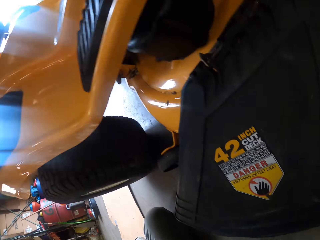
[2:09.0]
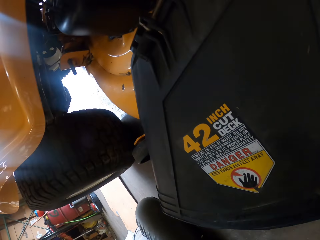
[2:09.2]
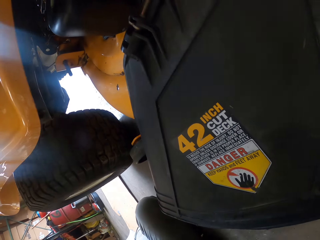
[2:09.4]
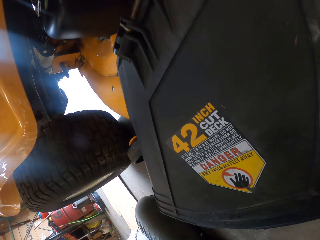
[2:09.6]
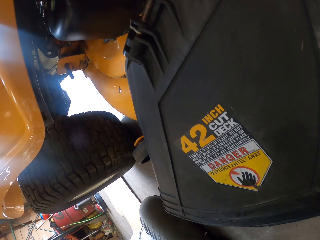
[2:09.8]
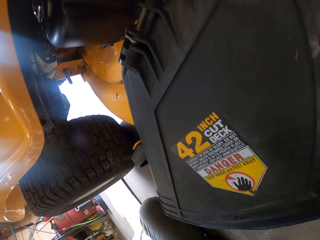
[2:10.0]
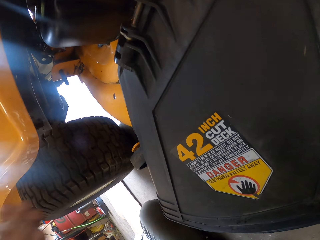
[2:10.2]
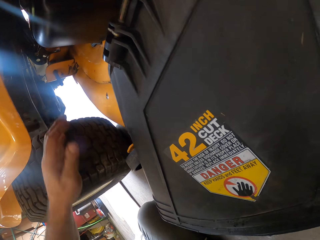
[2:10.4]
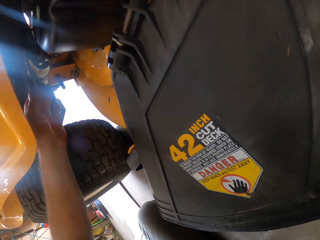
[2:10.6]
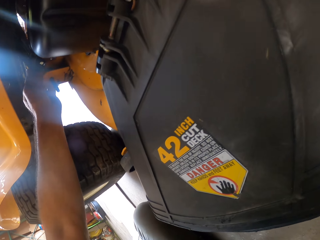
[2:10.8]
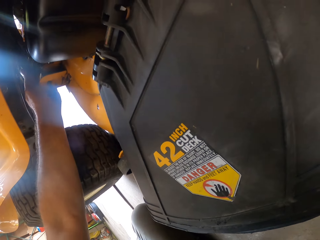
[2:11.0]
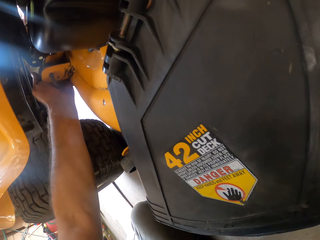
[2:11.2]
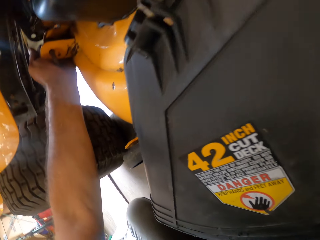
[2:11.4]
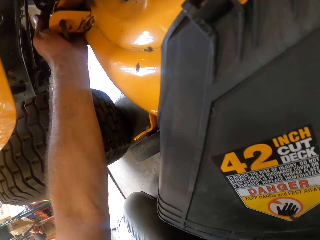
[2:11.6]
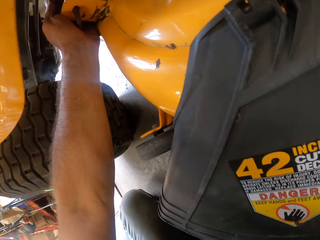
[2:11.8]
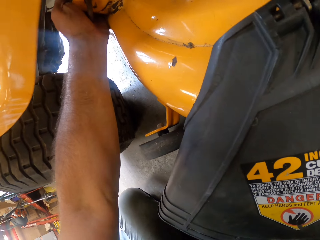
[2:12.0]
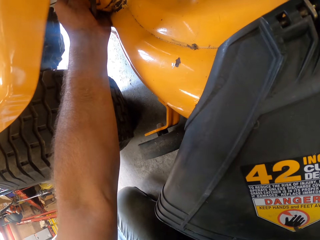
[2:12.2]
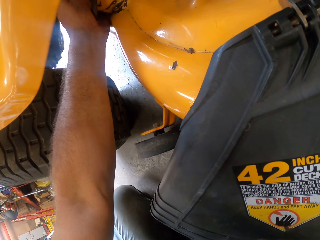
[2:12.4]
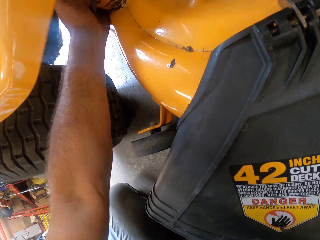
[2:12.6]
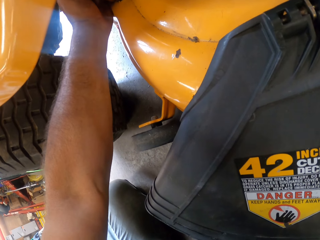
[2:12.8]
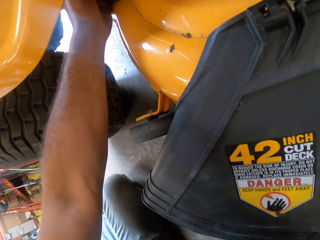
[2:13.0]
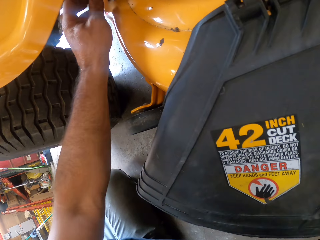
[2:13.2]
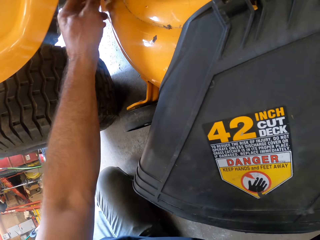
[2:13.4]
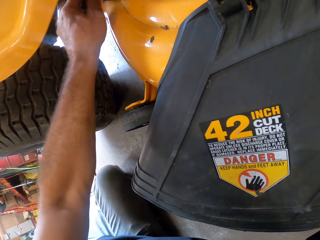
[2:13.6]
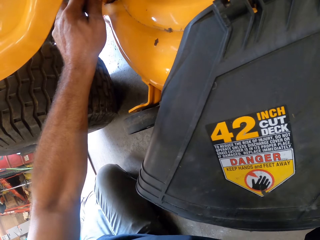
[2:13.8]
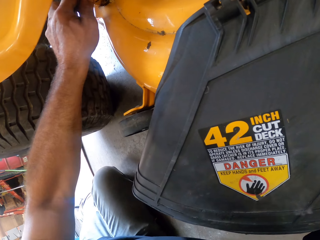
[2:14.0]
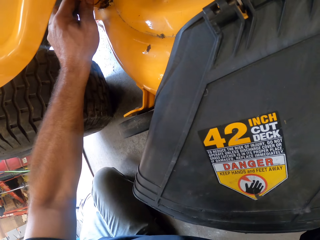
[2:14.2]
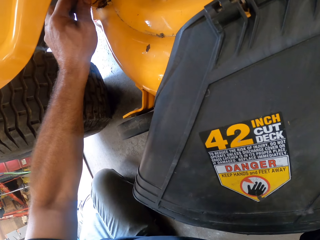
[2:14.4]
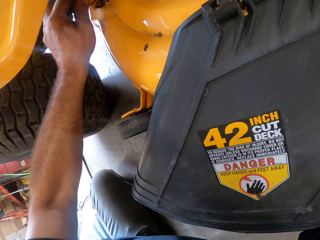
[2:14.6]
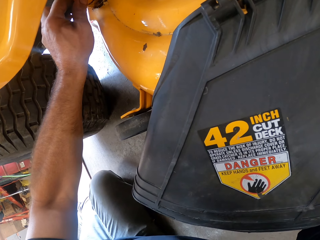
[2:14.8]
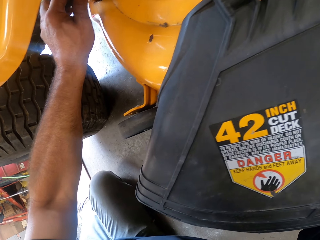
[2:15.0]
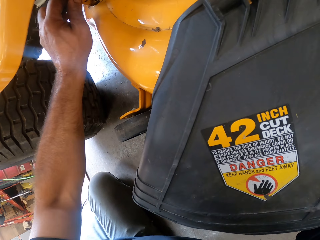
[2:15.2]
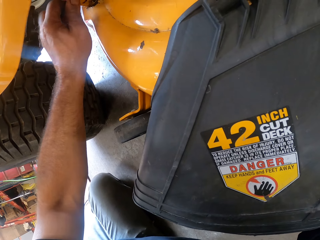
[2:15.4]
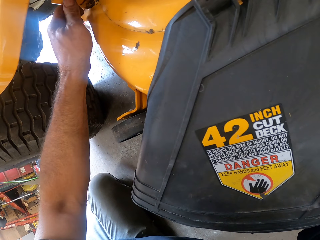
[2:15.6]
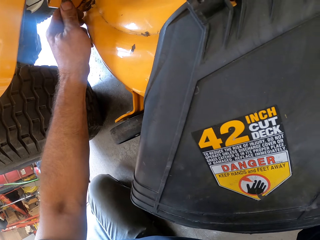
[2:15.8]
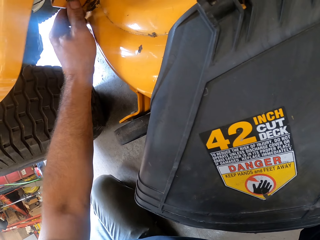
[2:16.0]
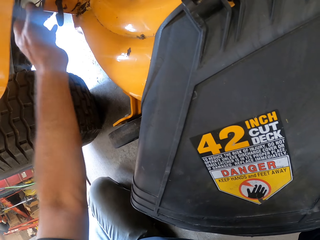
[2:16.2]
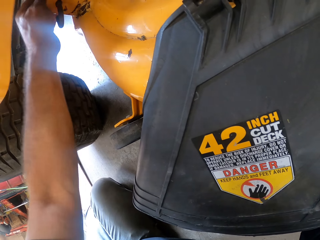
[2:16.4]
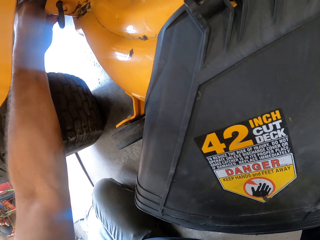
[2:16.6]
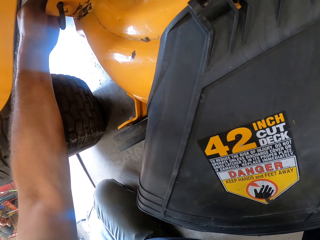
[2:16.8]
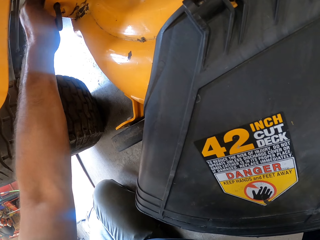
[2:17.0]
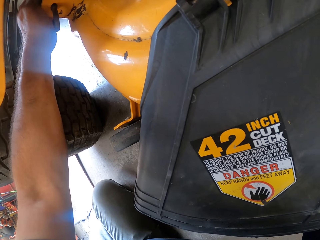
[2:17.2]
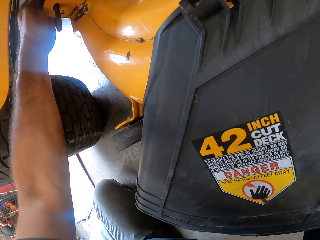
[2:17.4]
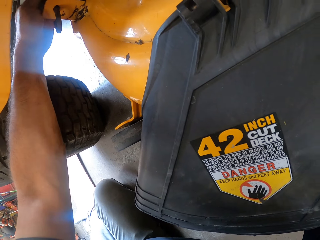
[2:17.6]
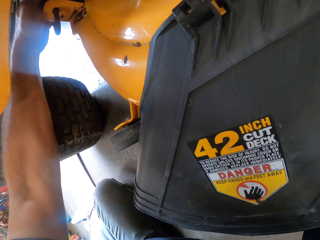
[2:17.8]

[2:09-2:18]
The camera wearer moves the second gear stick with his left hand. He checks the engine of the lawn mower with his left hand. He touches the lawn mower. He touches something.

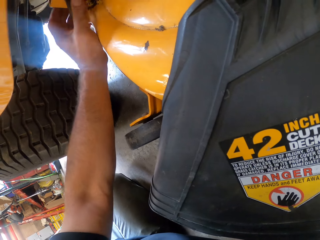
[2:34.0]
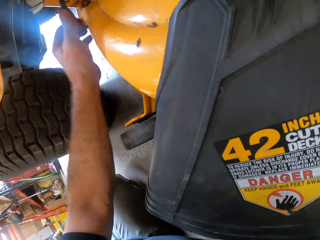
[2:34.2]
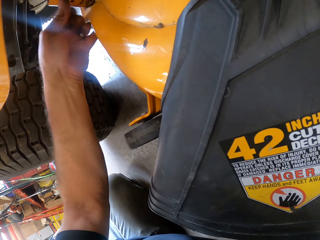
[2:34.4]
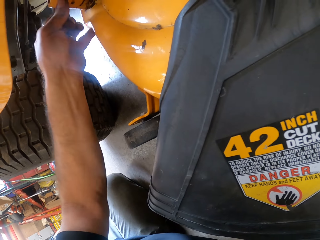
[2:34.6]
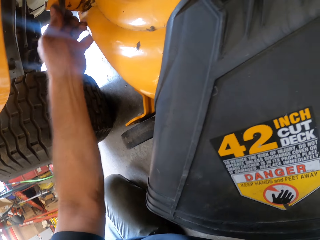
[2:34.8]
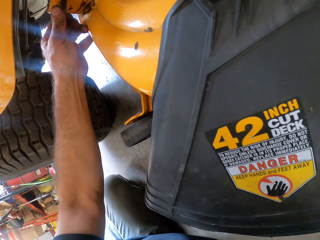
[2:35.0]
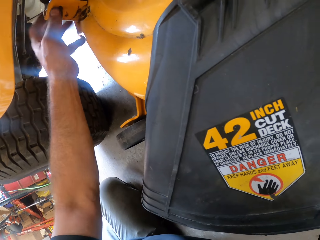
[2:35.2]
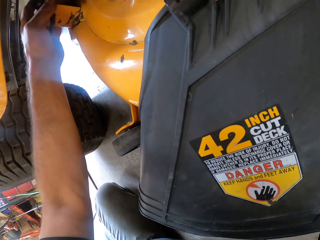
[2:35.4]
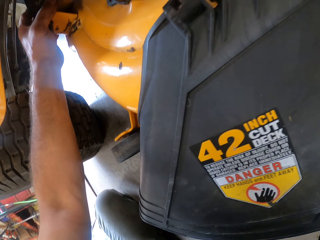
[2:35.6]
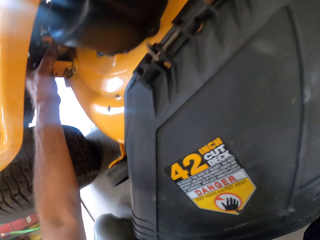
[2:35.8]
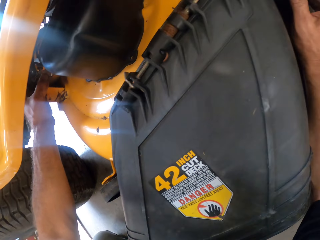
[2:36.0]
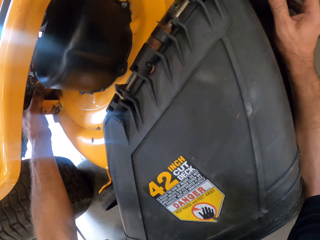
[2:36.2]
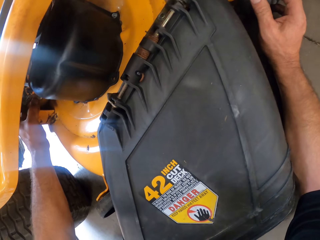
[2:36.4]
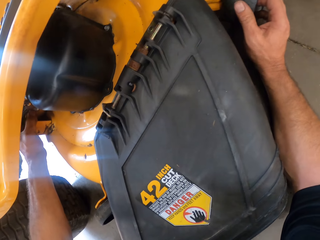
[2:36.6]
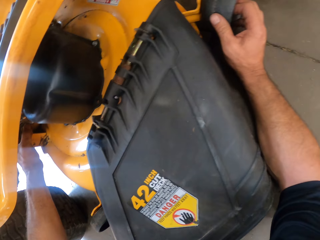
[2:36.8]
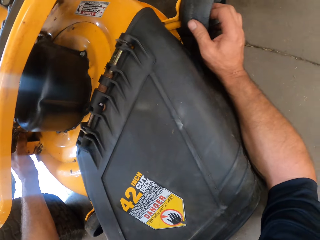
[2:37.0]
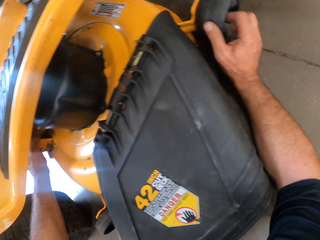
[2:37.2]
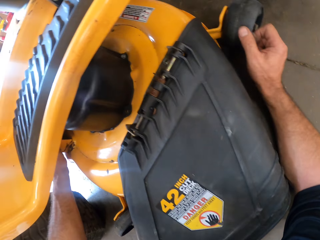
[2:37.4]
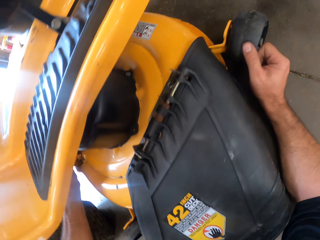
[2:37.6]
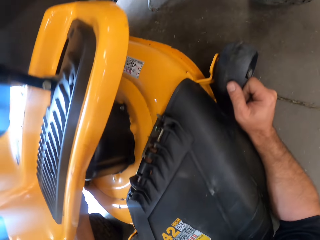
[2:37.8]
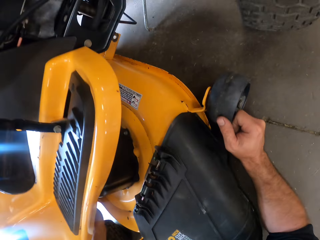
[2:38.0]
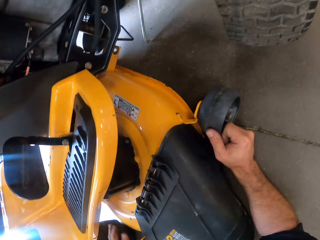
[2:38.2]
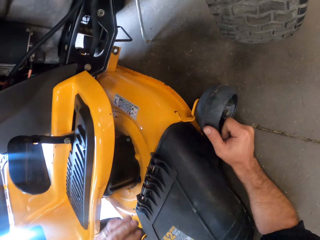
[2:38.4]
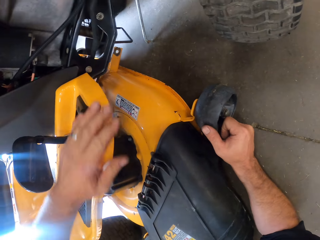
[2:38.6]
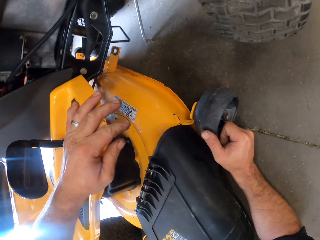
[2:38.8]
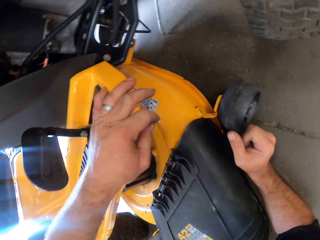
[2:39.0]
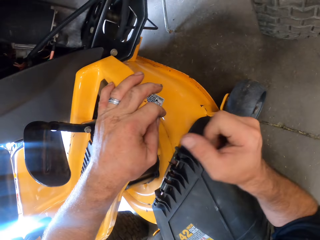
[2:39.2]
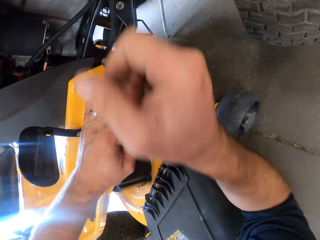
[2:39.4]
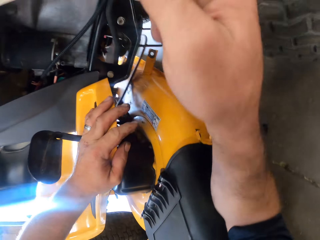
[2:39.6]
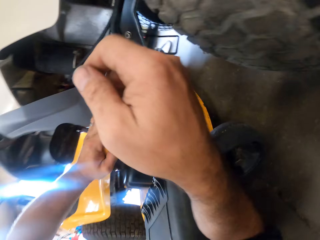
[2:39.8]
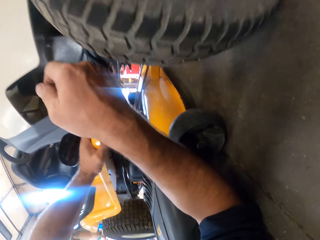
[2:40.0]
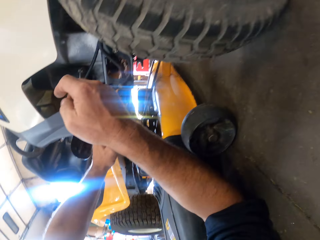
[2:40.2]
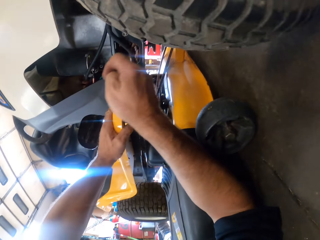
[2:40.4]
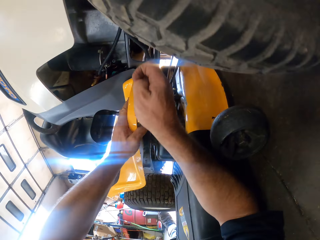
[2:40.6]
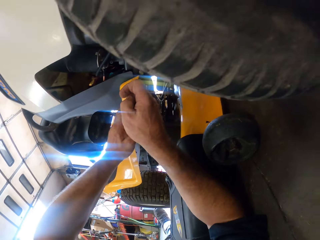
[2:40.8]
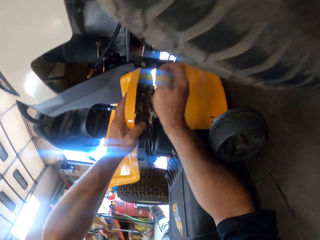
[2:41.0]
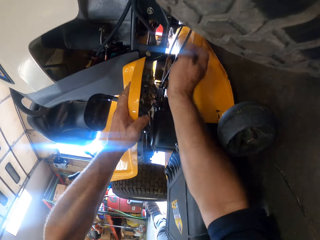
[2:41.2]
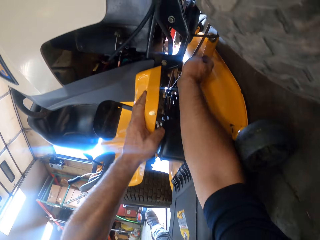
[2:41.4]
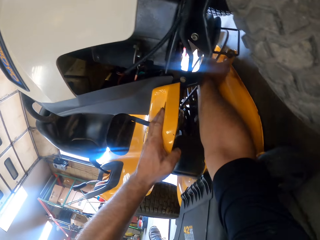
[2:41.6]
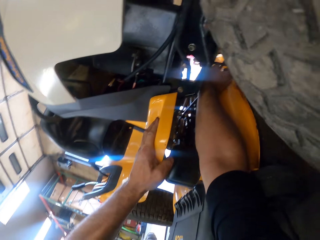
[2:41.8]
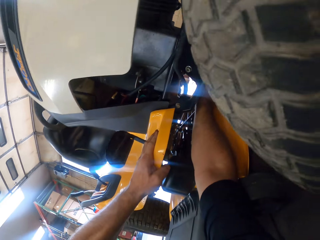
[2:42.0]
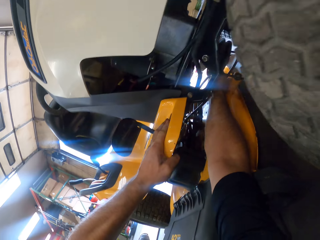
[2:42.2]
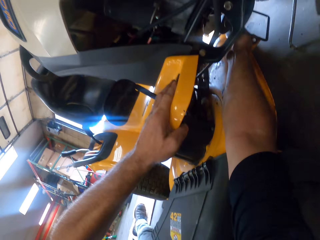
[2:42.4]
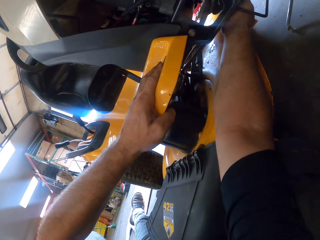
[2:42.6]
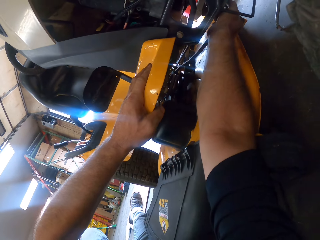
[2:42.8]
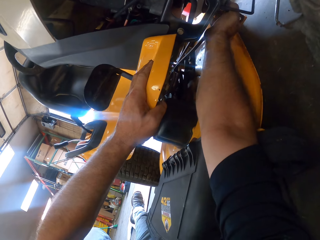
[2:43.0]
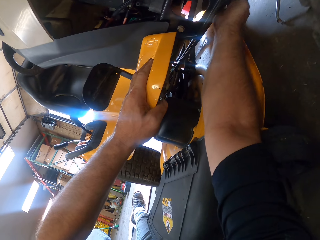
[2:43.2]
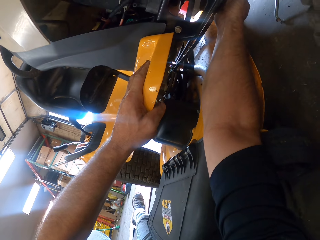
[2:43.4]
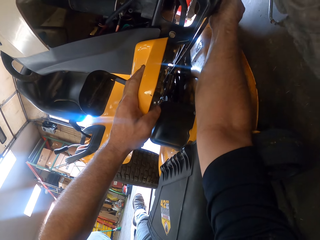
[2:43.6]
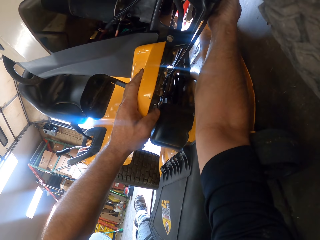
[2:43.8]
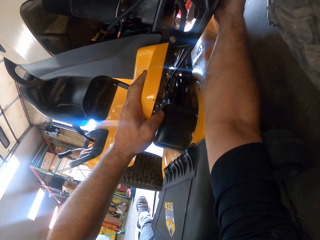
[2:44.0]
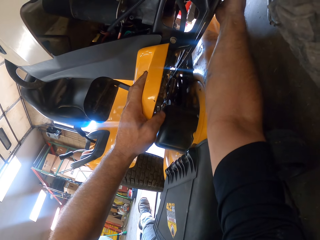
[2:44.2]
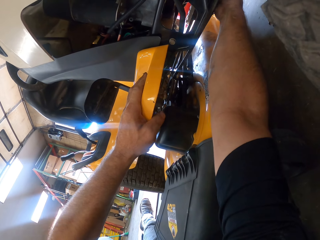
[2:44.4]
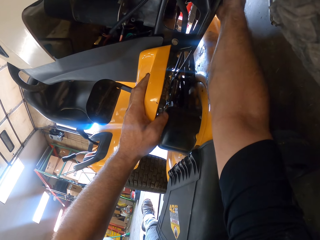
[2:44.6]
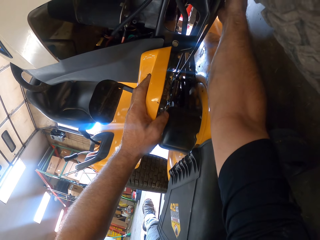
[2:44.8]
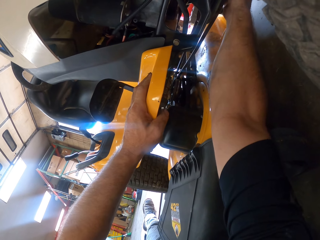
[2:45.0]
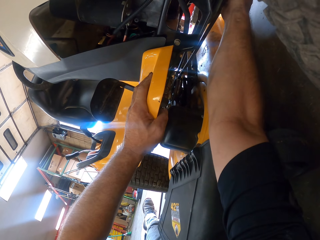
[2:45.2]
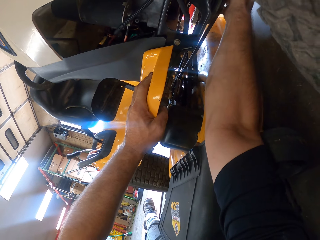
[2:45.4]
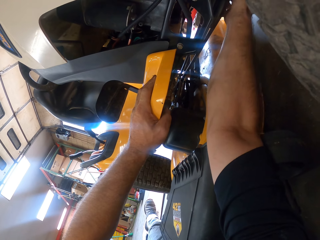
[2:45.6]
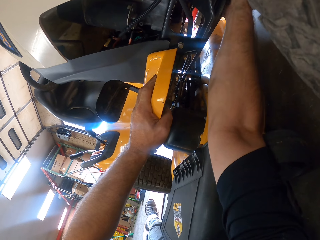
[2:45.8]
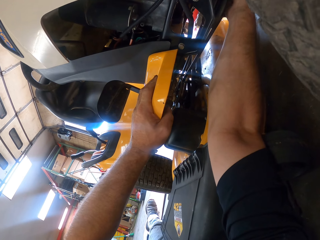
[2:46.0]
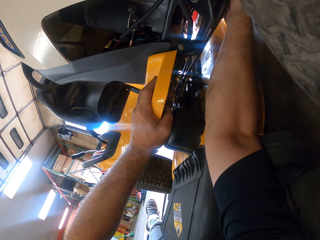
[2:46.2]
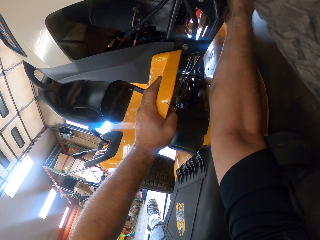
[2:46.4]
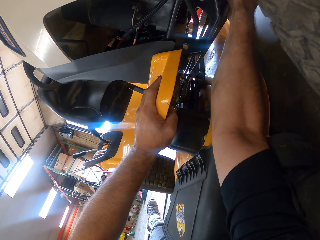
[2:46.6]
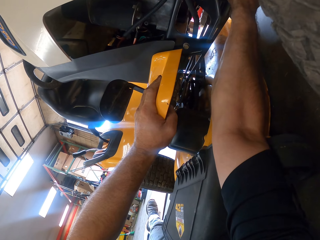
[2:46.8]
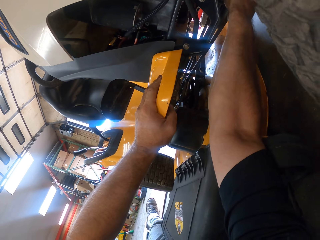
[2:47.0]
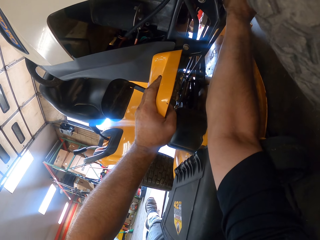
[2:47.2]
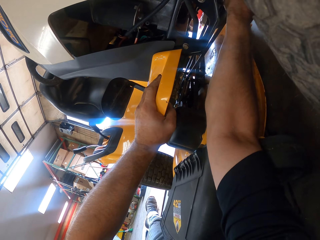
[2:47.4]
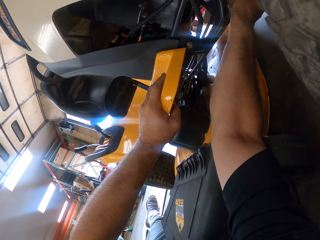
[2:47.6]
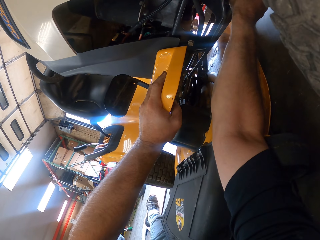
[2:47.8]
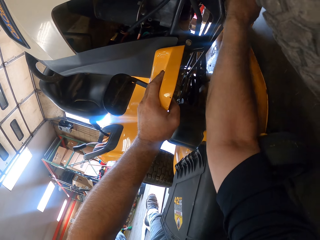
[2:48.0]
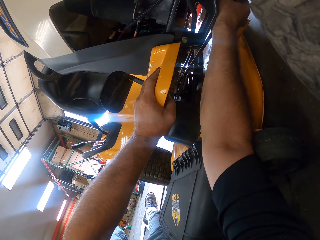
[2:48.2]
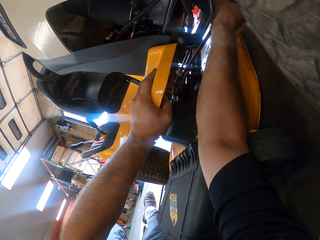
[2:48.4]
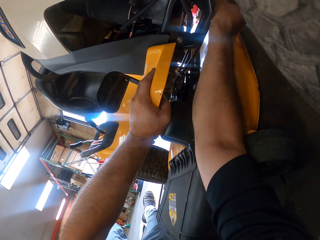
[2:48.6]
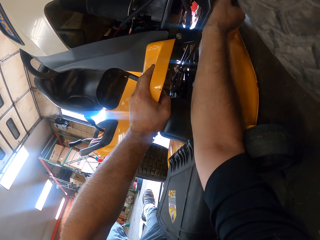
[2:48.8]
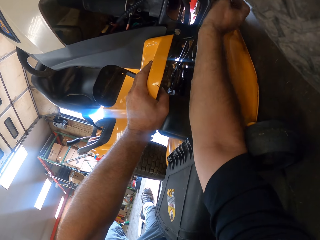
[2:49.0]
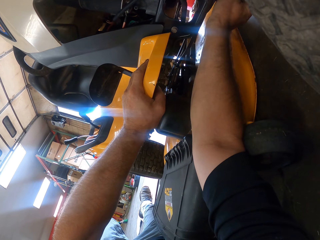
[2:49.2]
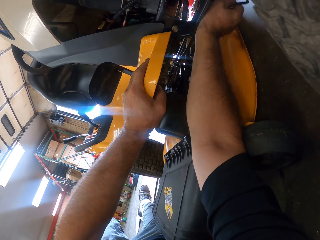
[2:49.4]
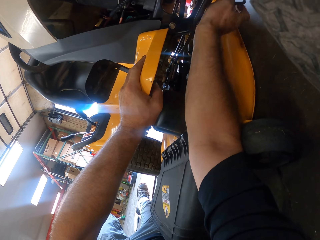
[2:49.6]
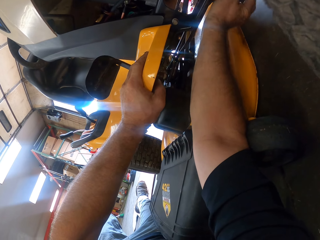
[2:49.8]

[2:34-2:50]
The camera wearer touches something. He places his left hand on the lawn mower. He moves his hand. He checks the engine of the lawn mower with his right hand. He pulls the brake pipe.
